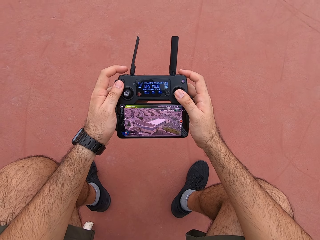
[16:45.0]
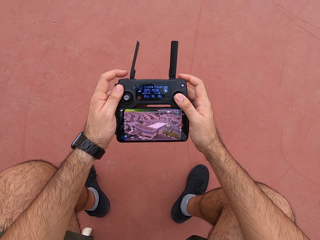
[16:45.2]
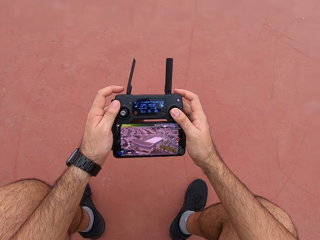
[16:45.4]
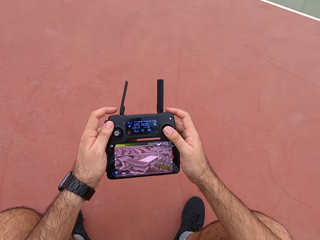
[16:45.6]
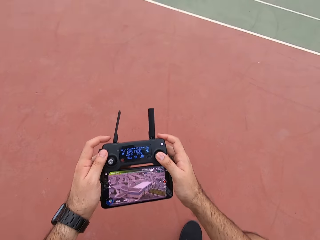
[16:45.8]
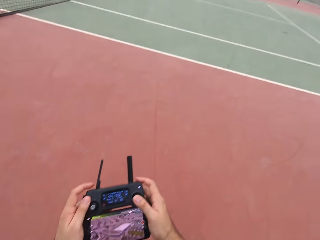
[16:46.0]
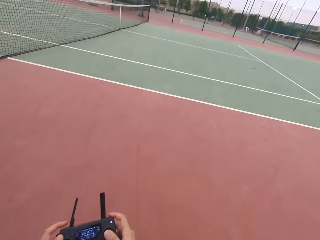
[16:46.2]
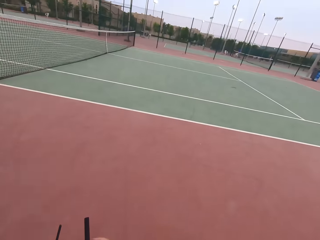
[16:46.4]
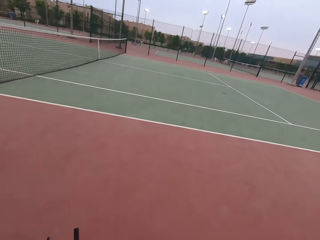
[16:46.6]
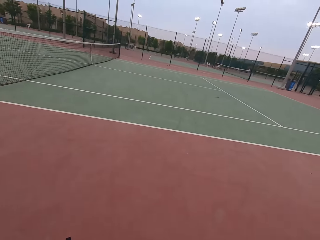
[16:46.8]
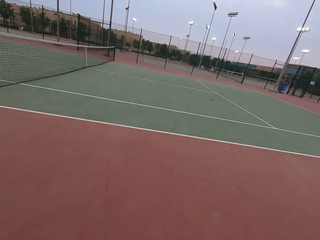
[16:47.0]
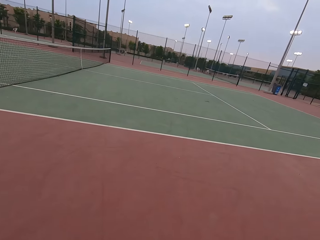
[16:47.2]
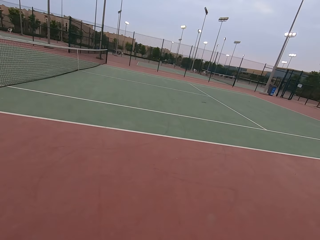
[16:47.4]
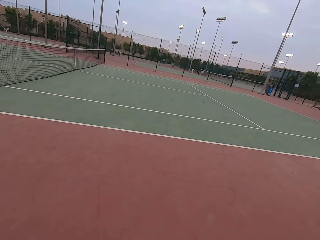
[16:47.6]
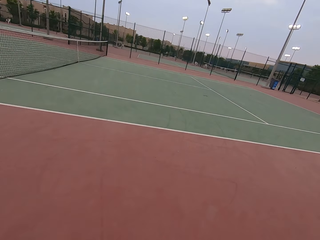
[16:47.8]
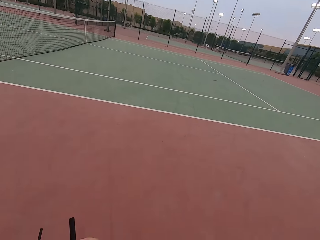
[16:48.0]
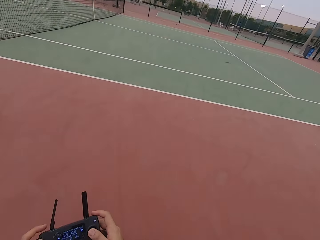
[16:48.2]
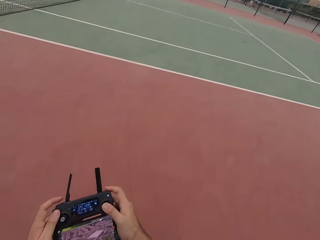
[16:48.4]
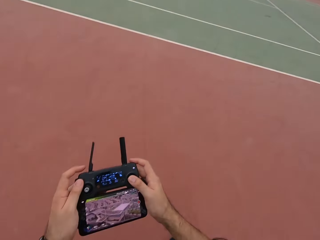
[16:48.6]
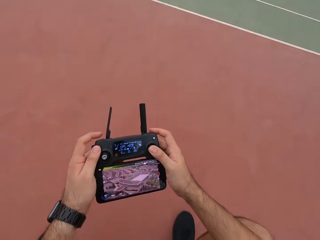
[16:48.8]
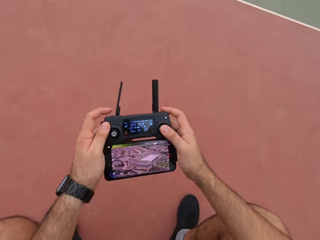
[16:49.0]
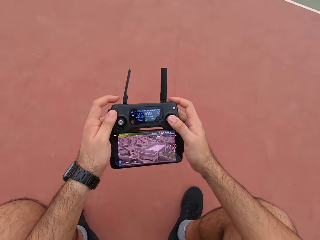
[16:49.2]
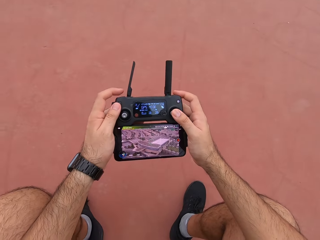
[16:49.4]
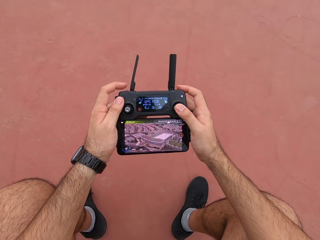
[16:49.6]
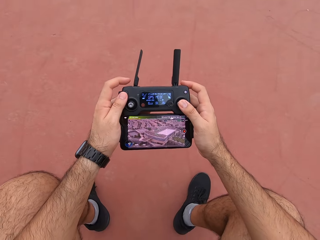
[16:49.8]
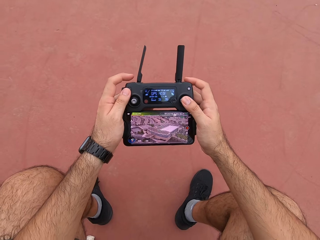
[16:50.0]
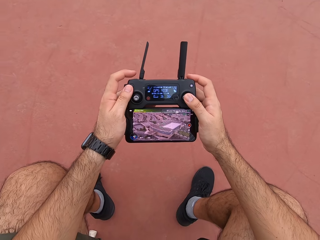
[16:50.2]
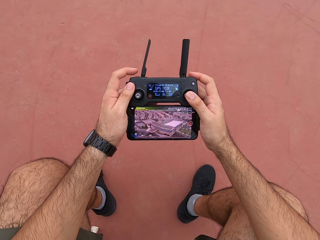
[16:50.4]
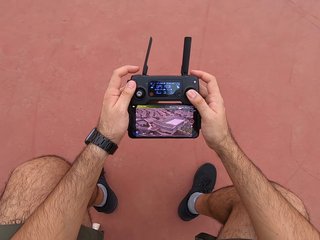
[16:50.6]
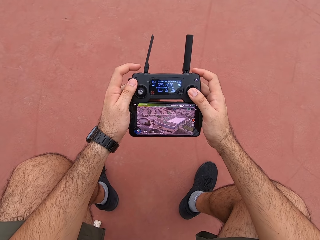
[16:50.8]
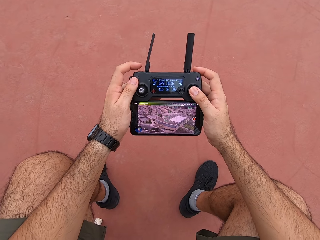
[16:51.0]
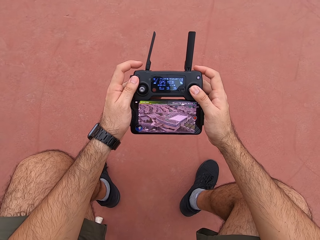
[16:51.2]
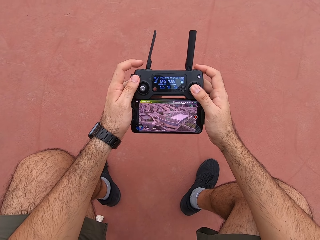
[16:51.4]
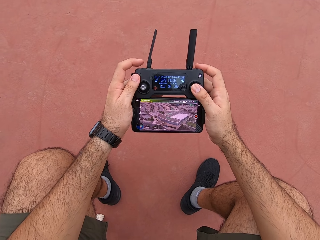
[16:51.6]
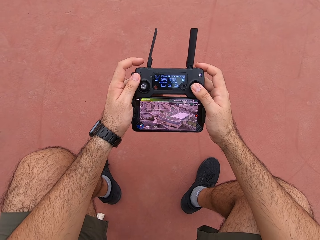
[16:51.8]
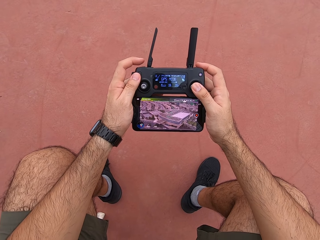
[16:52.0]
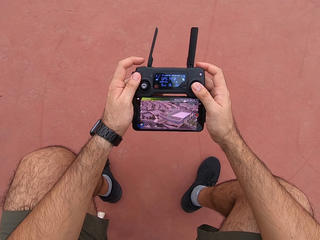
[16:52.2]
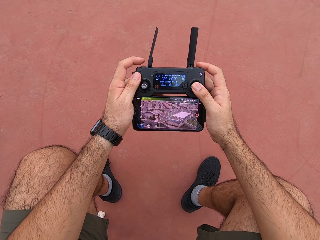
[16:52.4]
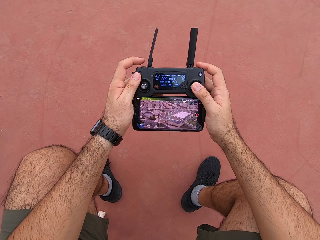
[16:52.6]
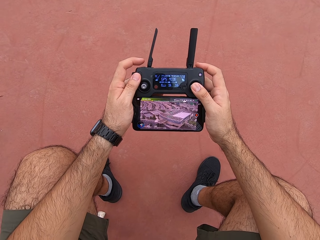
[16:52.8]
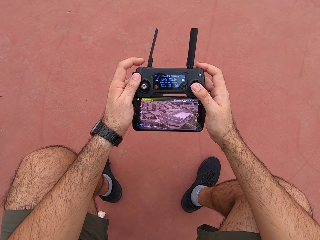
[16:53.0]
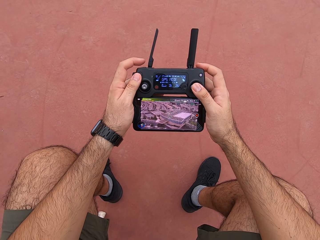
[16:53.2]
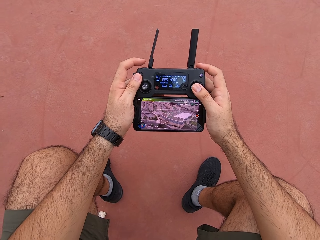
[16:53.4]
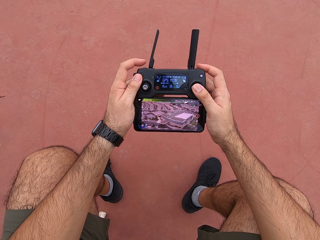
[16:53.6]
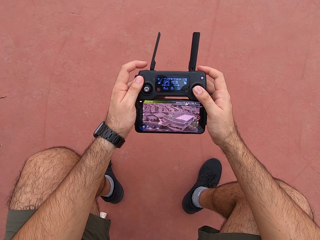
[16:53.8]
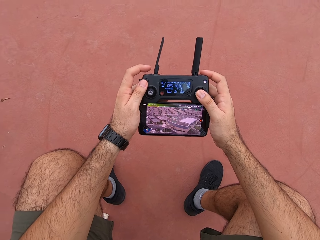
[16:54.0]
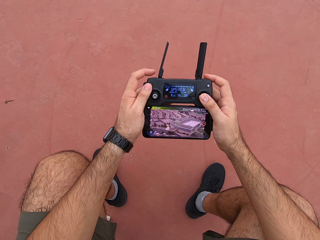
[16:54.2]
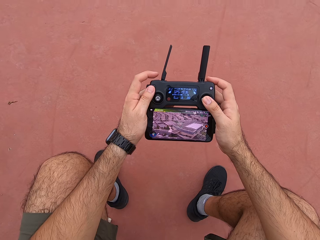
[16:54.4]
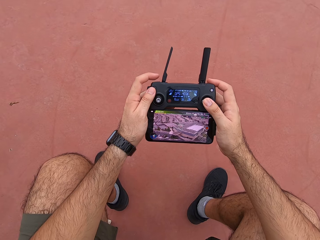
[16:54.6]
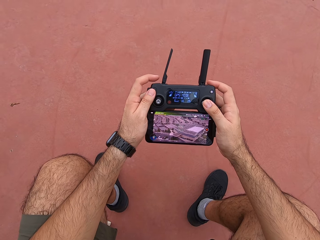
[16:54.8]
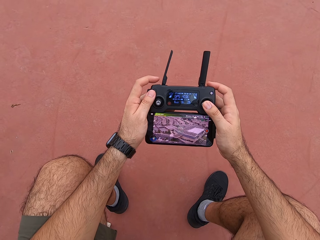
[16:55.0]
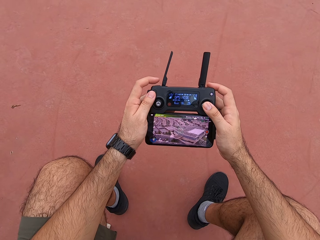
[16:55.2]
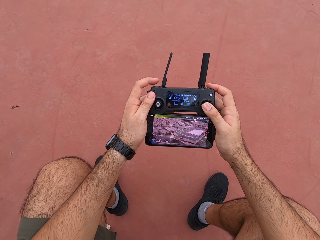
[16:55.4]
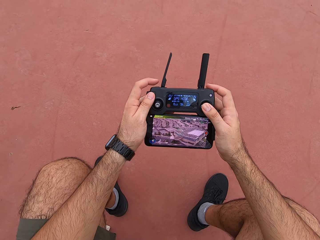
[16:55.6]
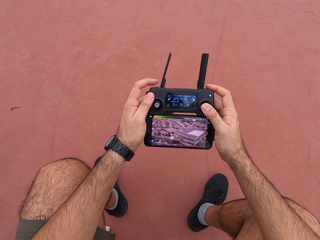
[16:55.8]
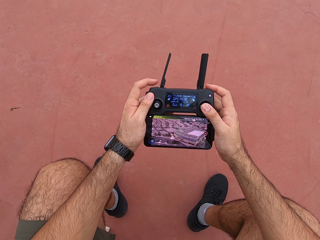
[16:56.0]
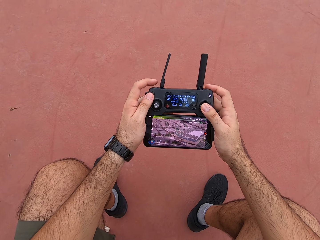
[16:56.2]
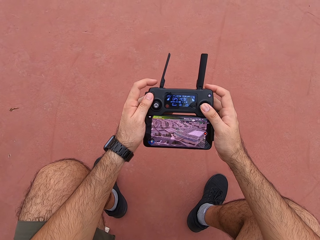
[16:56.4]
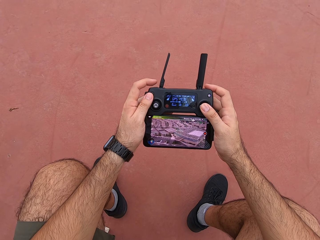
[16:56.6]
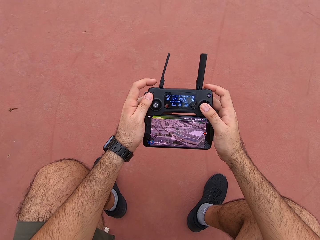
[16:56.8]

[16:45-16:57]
The camera wearer looks around the tennis ball court. He looks towards the beach. He plays on the game console wireless handheld player. He controls the drone from his sitting area.

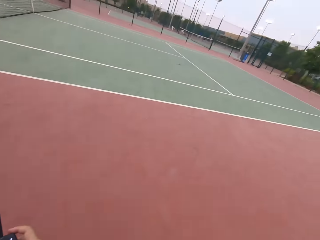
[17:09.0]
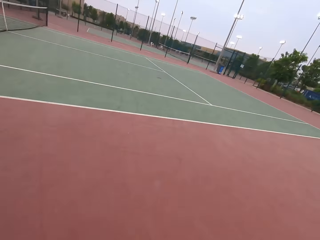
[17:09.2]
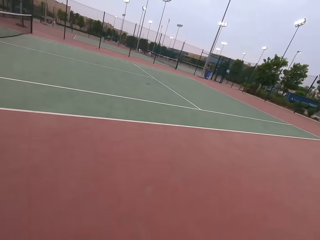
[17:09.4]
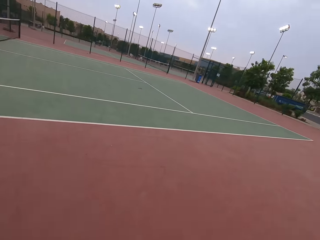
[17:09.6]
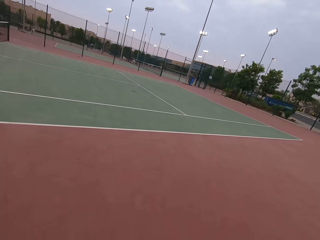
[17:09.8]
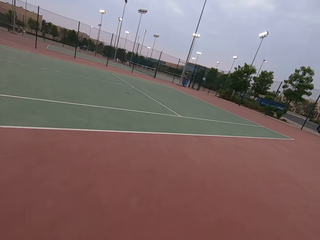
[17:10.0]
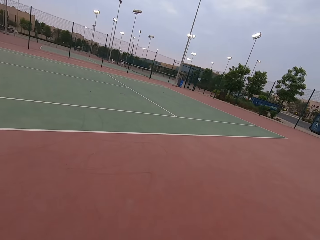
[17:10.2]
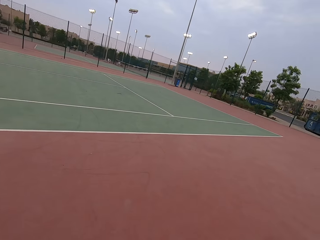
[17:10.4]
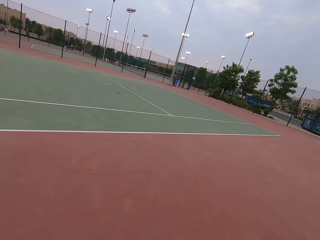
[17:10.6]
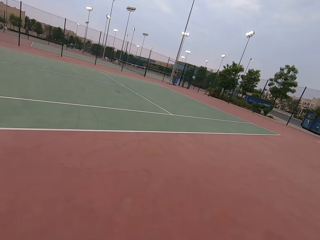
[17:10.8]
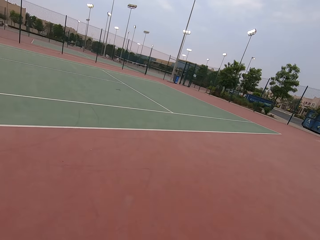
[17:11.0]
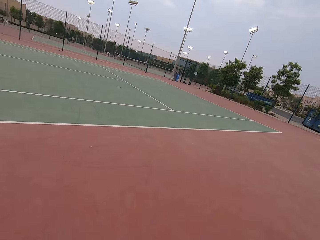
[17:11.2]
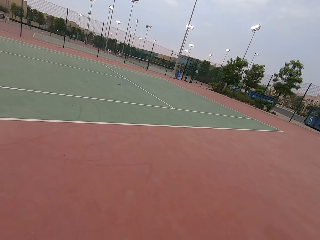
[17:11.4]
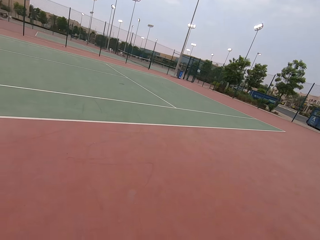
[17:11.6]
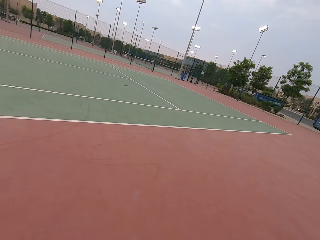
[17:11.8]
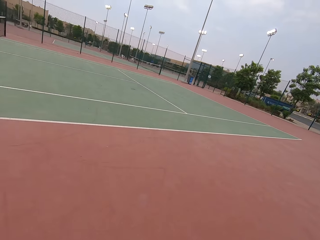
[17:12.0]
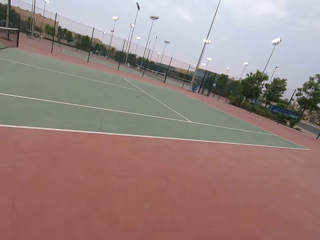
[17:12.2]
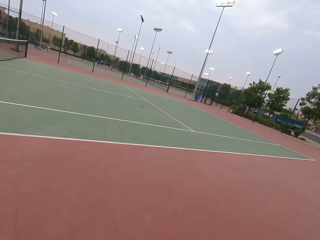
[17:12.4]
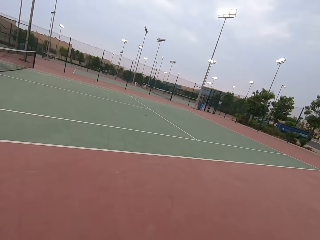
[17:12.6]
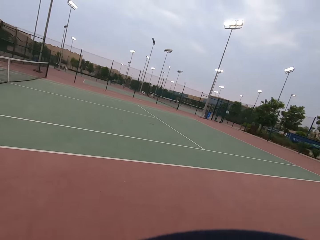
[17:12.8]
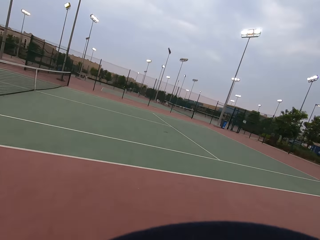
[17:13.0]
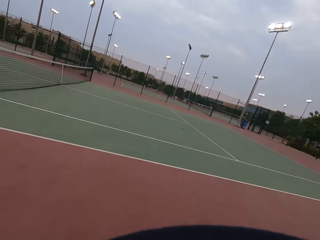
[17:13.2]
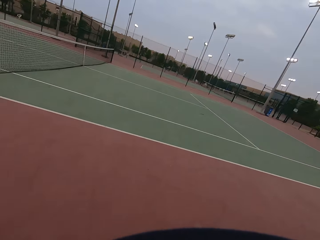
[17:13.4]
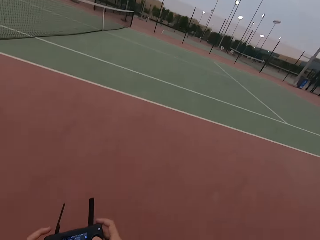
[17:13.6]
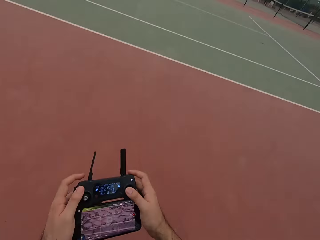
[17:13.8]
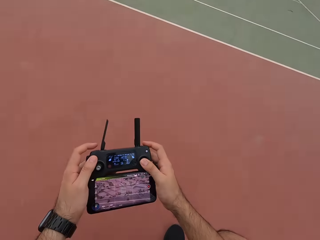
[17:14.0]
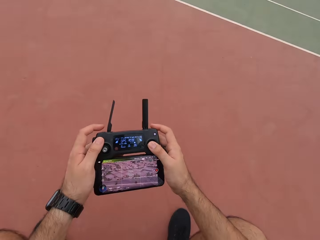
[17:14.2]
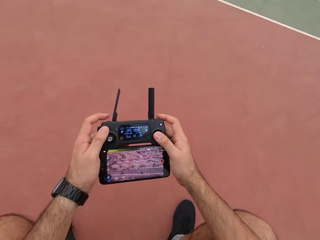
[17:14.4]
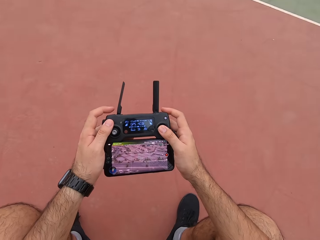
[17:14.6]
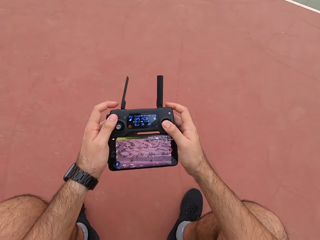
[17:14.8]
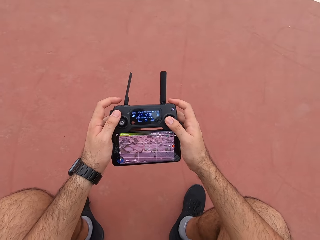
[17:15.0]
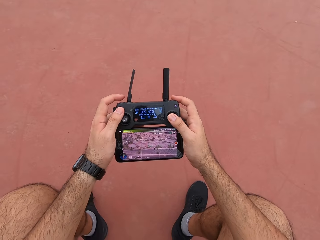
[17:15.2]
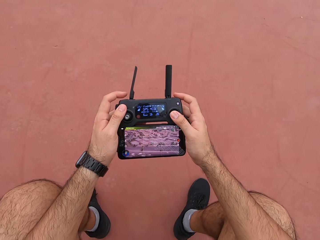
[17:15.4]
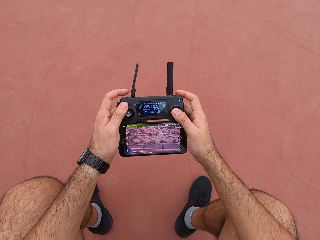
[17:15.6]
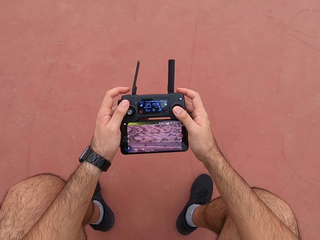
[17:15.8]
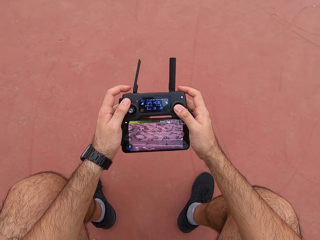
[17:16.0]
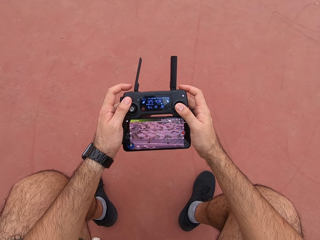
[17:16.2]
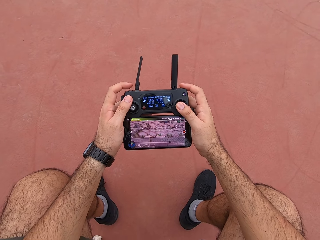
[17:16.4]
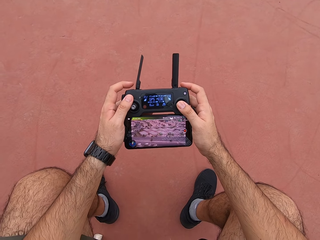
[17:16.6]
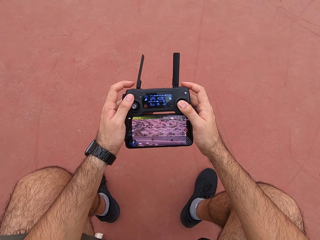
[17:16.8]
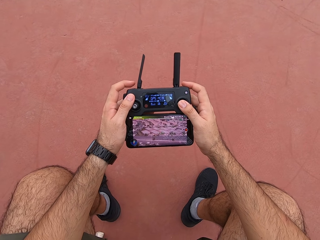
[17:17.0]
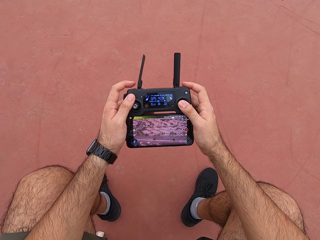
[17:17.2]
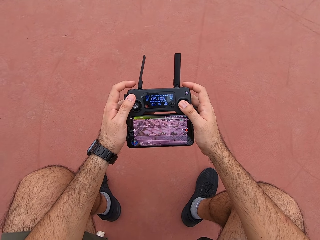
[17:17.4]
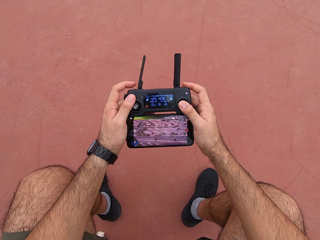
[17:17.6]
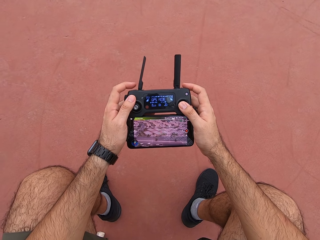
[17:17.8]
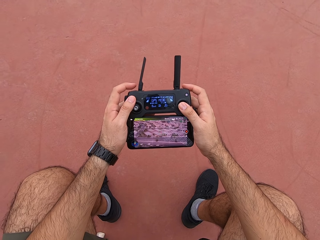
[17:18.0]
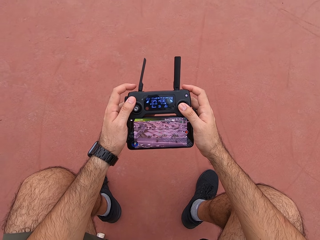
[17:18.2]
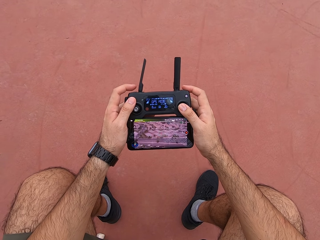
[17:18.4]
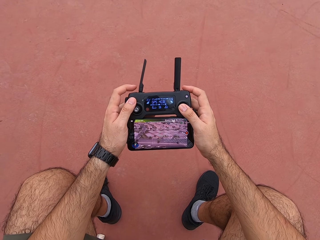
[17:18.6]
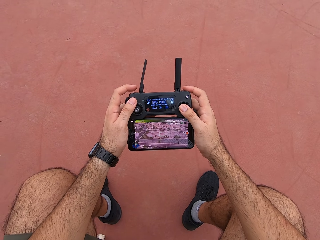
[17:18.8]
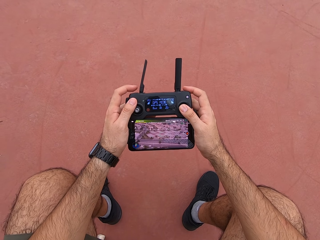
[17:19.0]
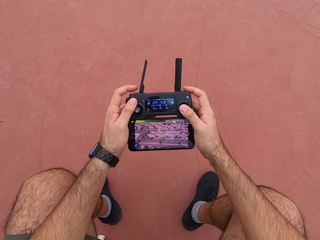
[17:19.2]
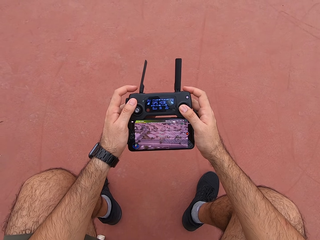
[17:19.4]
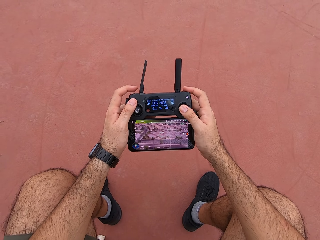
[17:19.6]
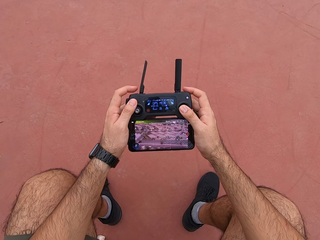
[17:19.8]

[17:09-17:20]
The camera wearer looks around the tennis ball court. He looks towards the beach. He controls the drone from his sitting area. He plays on the game console wireless handheld player.
